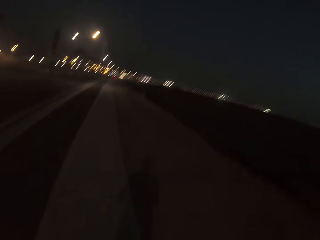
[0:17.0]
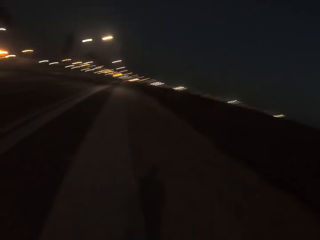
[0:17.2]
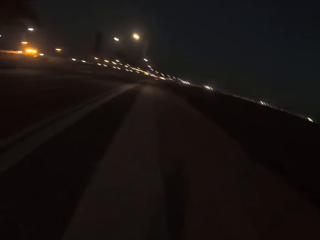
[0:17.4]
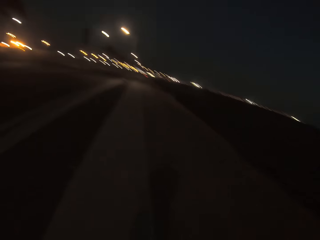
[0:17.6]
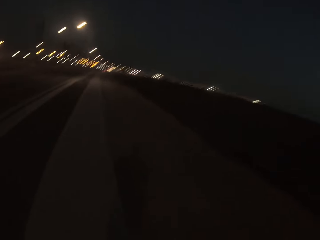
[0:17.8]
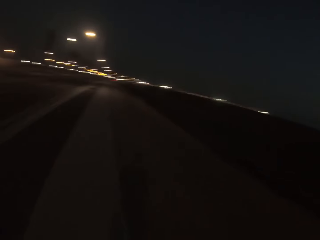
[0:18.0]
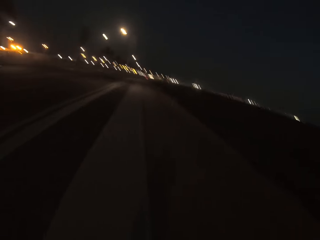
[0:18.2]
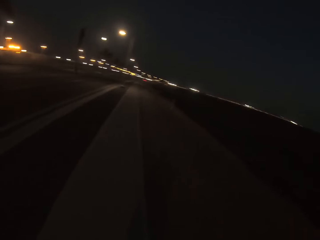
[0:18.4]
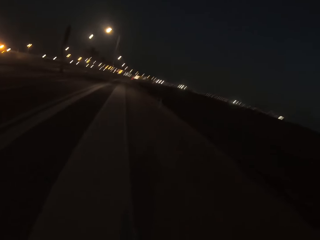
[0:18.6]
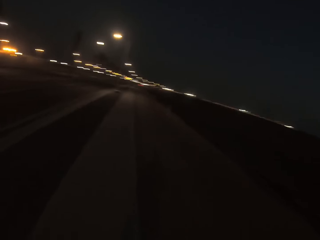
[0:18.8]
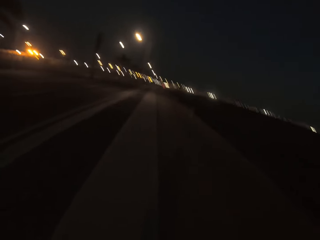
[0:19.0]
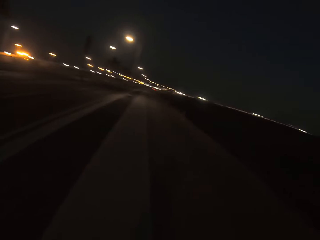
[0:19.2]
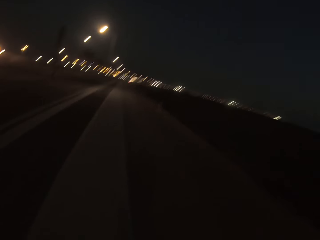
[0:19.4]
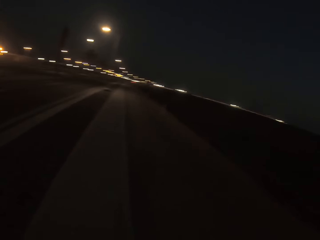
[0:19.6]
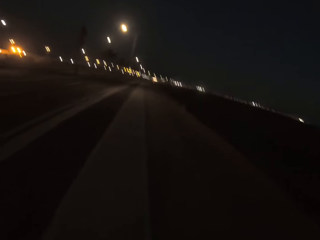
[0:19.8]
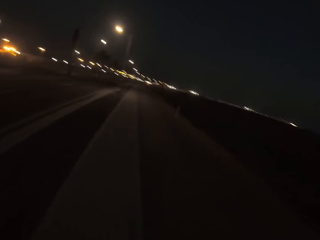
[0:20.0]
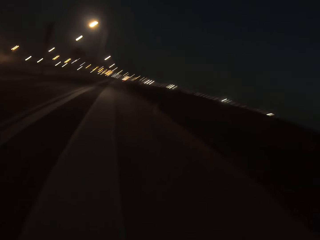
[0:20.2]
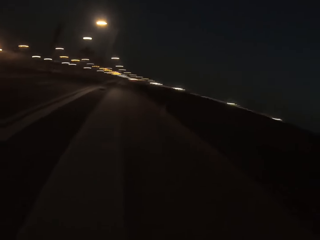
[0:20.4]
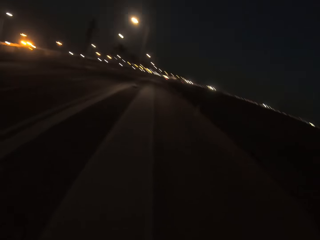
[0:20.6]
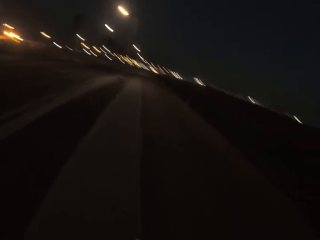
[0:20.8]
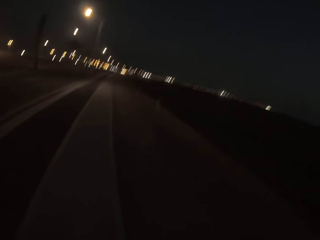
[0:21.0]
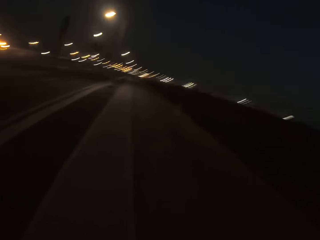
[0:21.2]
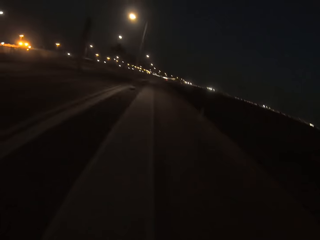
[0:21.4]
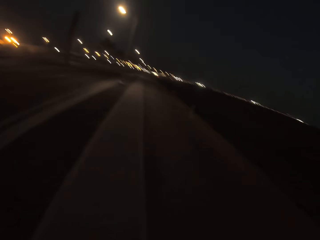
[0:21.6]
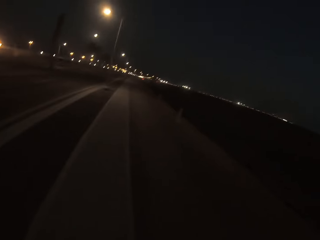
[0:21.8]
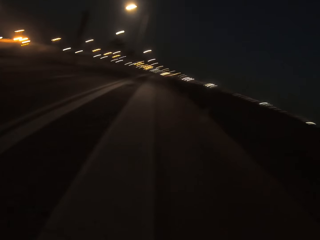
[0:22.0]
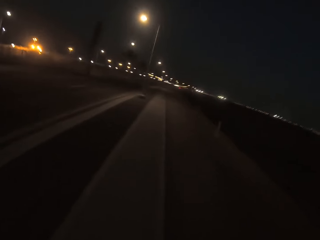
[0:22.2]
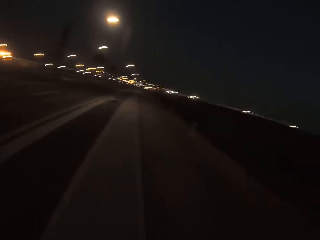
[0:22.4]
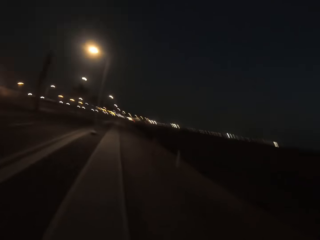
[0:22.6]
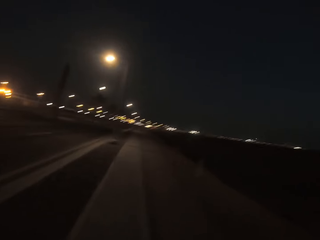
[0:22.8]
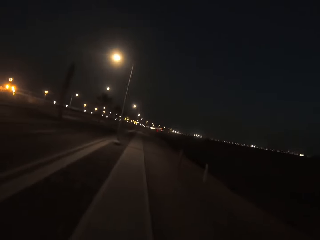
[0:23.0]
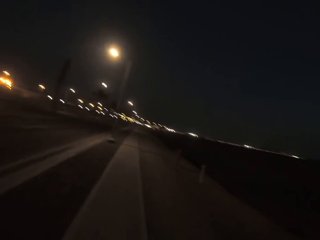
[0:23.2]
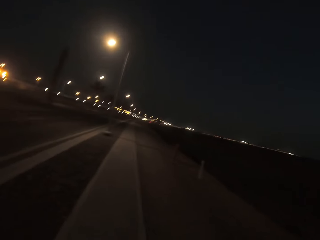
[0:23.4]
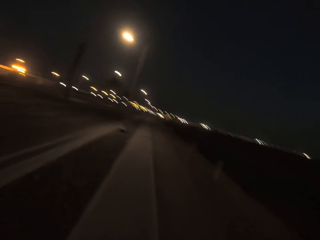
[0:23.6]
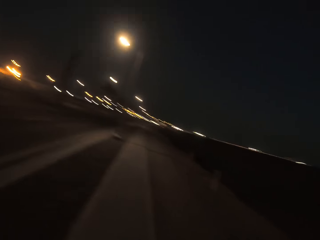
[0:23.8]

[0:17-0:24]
The camera wearer jogs on the road side.

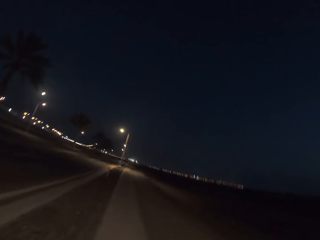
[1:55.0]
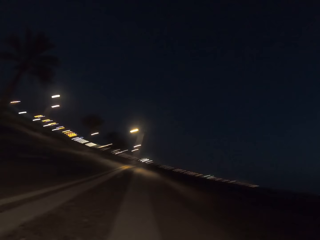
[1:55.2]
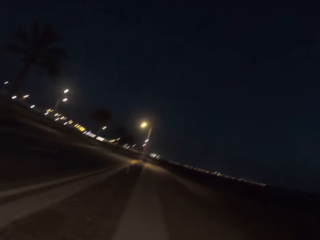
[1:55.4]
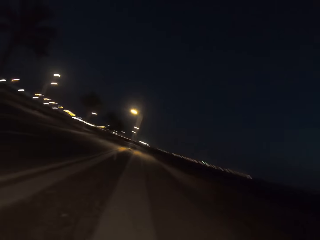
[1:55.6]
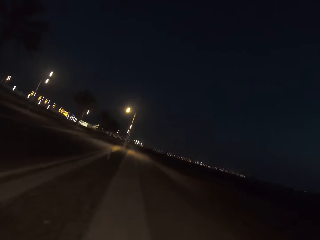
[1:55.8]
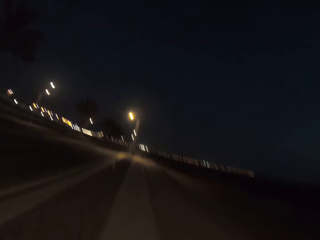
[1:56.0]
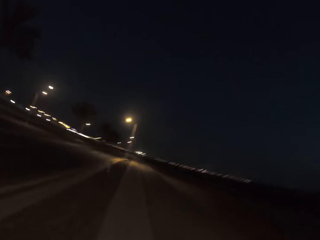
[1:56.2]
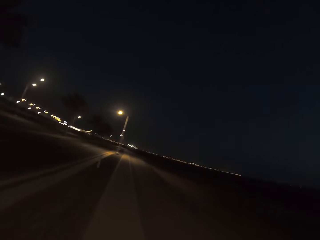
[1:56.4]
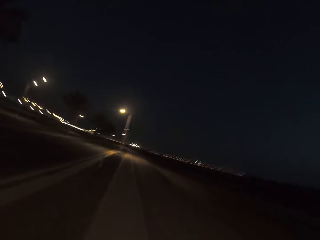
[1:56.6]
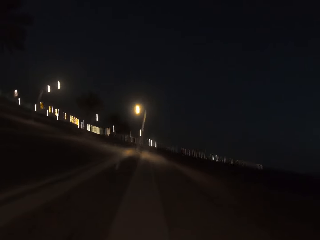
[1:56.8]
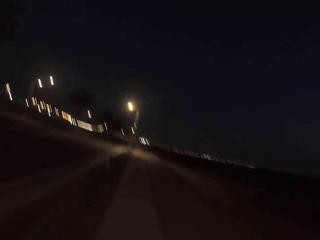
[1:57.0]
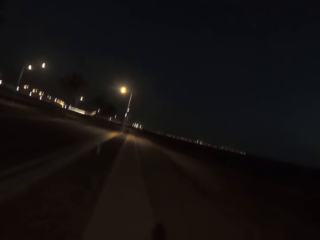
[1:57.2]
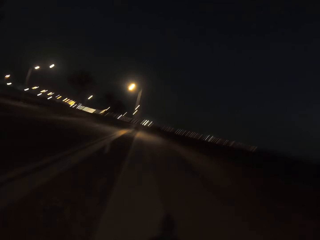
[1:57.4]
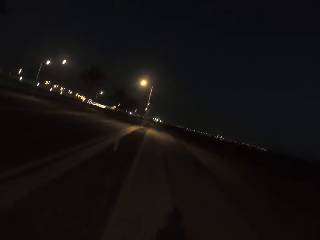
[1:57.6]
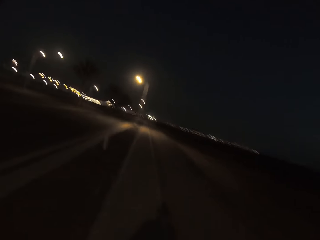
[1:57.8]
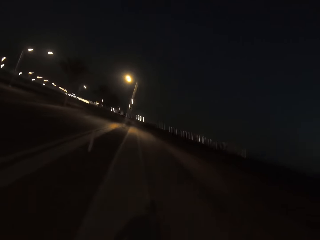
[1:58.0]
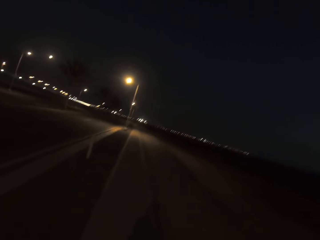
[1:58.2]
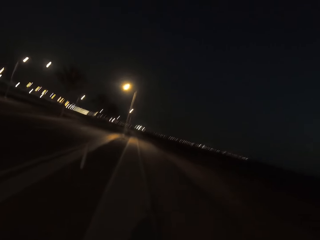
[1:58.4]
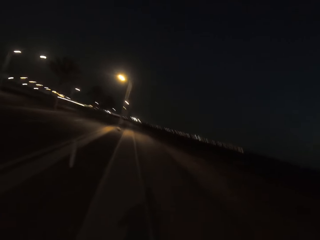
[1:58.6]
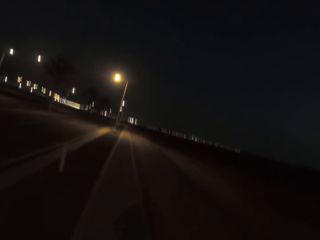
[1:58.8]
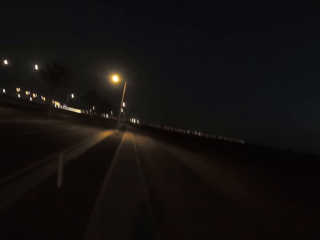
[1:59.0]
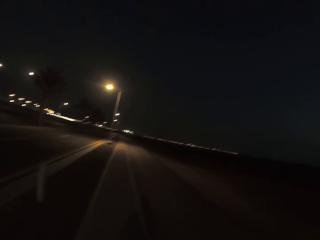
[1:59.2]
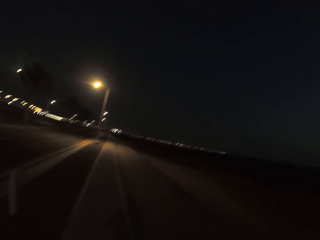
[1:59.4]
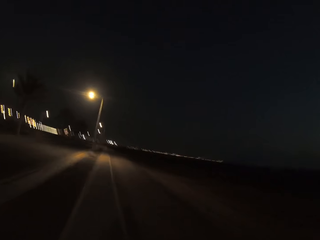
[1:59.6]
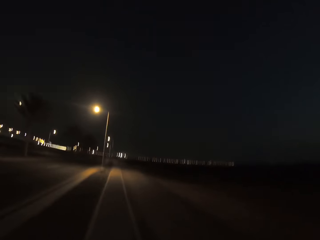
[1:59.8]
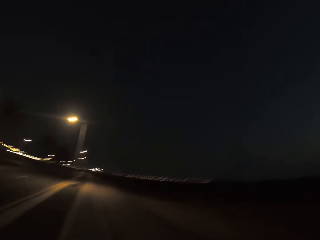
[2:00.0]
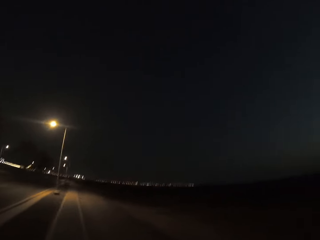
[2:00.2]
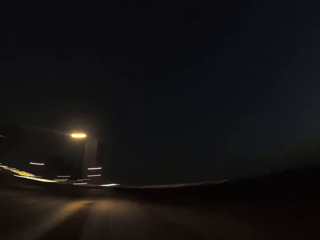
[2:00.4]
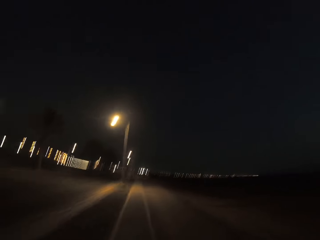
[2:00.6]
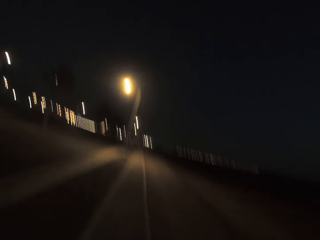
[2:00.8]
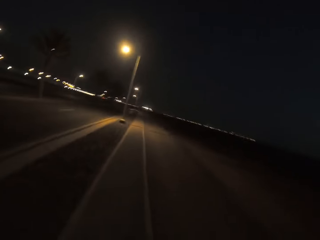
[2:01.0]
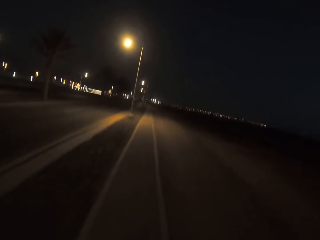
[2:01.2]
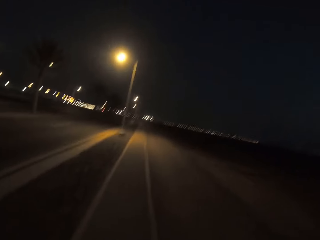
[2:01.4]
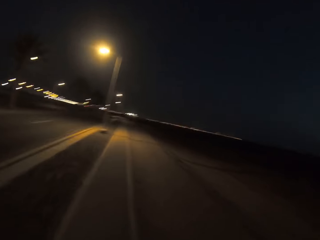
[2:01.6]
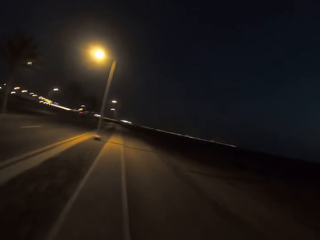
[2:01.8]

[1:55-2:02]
The camera wearer walks along the road.

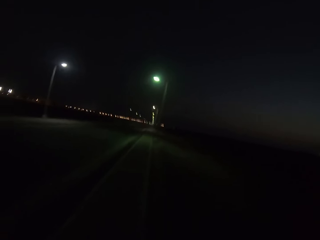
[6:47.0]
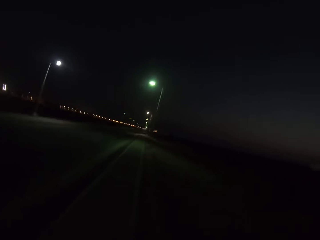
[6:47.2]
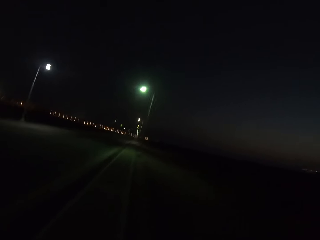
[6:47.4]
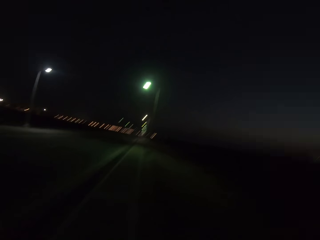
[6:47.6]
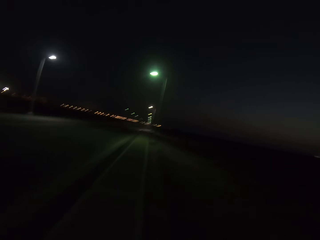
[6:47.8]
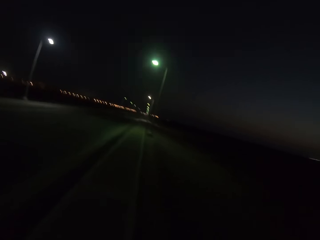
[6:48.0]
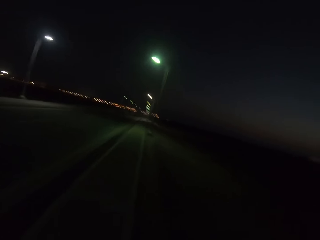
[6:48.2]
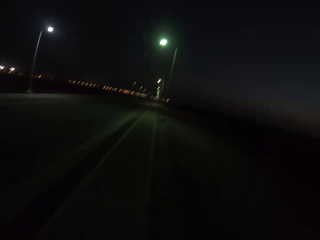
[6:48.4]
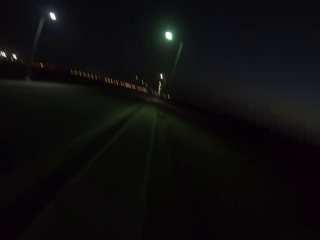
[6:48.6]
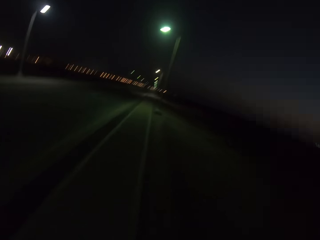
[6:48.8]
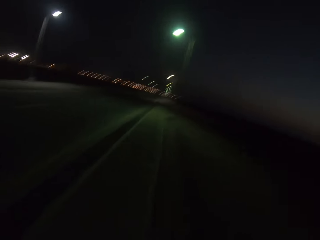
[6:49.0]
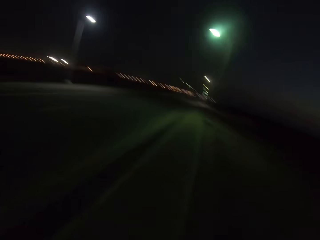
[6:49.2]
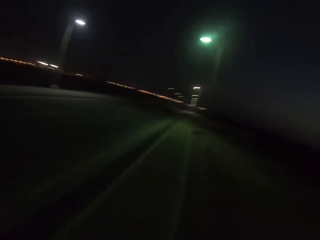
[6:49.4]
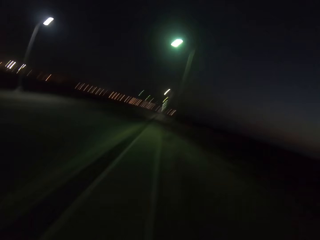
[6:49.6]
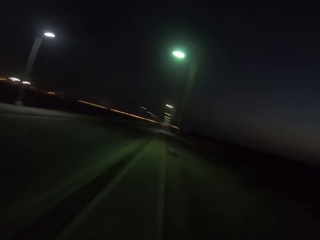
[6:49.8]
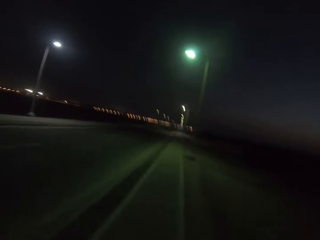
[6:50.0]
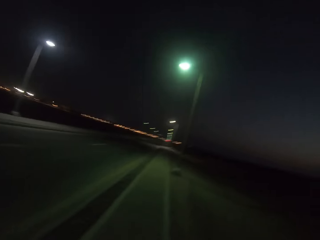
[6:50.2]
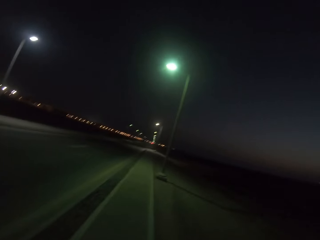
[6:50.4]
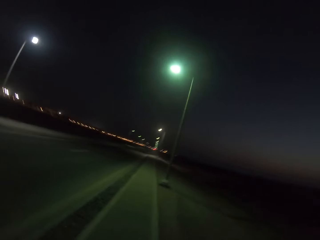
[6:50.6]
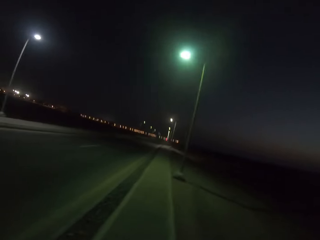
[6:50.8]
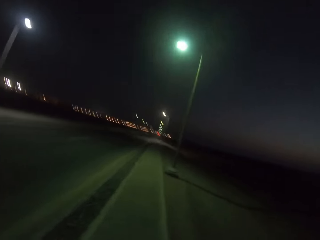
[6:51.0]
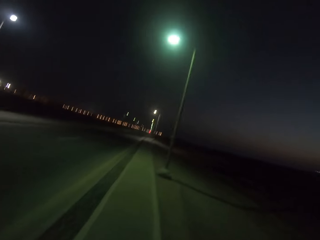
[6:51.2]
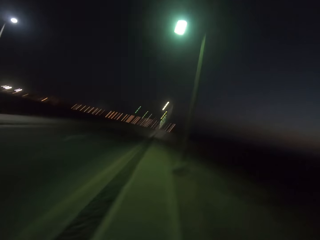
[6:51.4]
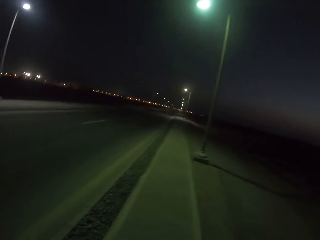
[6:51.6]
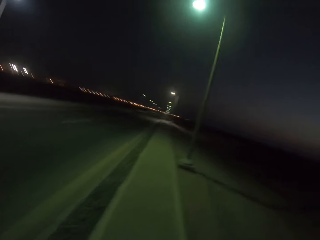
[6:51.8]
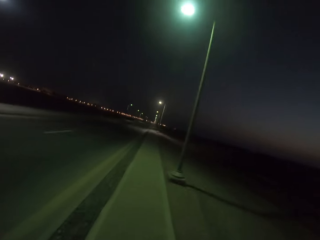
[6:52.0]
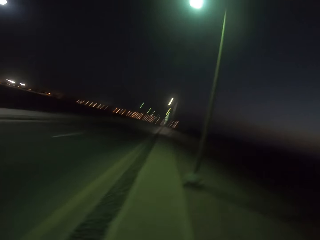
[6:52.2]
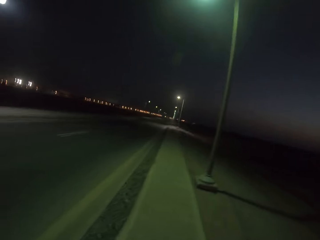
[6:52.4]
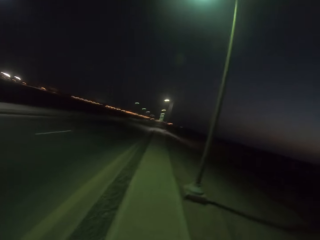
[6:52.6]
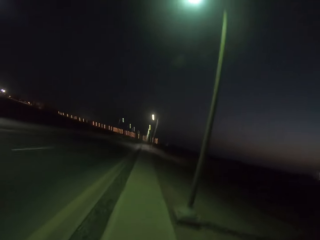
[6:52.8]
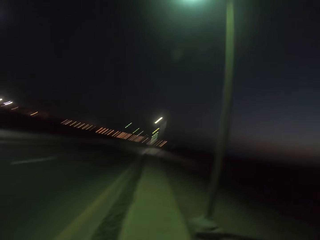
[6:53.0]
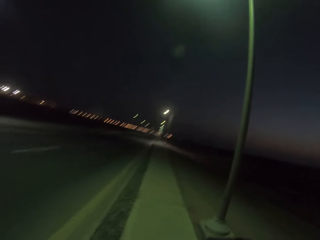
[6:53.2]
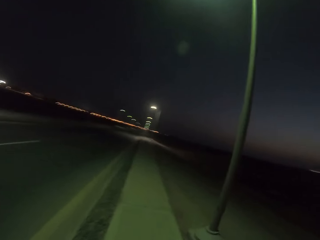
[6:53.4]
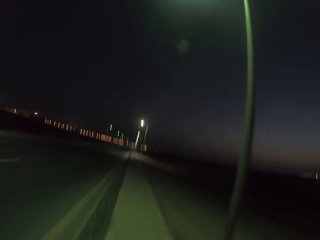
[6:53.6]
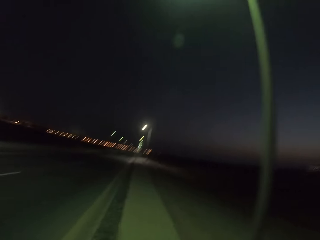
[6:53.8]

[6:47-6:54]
The camera wearer walks along the pavement.
